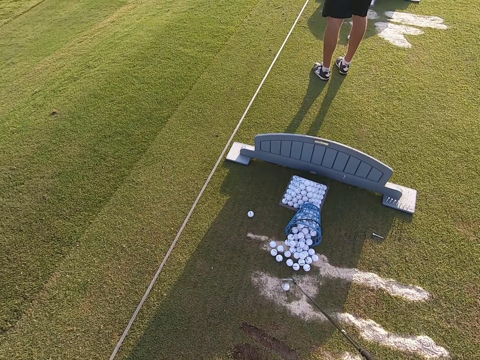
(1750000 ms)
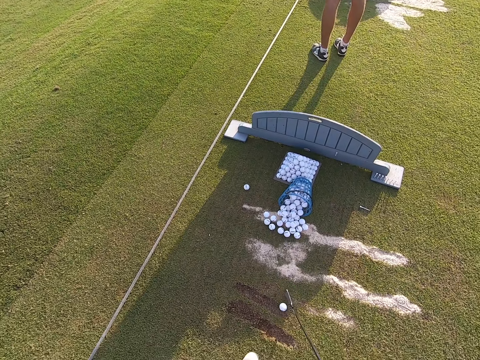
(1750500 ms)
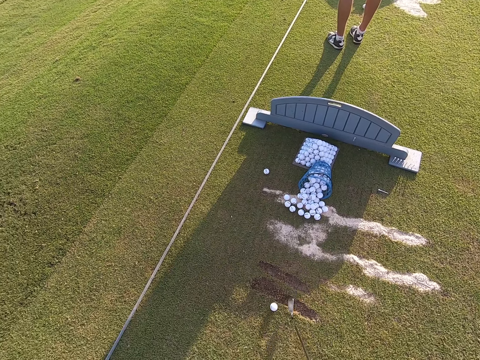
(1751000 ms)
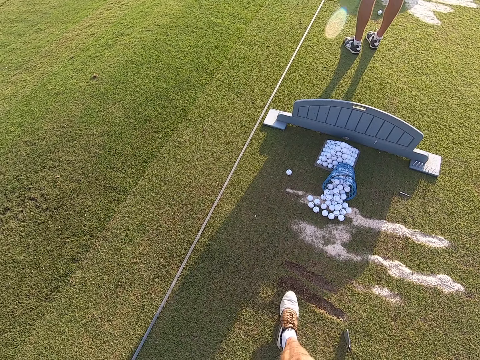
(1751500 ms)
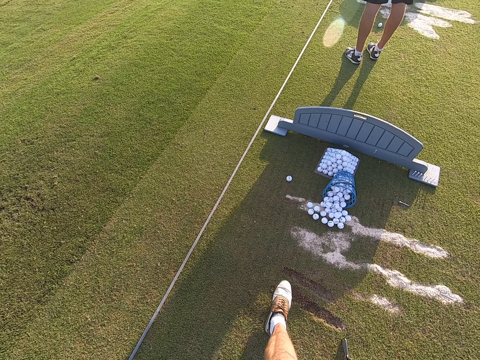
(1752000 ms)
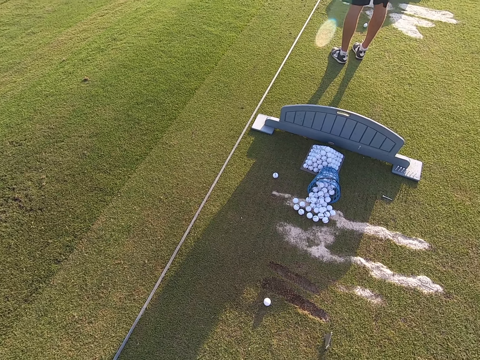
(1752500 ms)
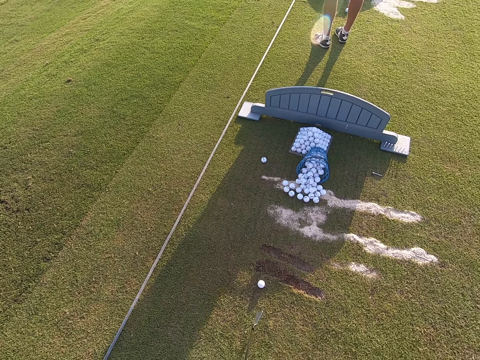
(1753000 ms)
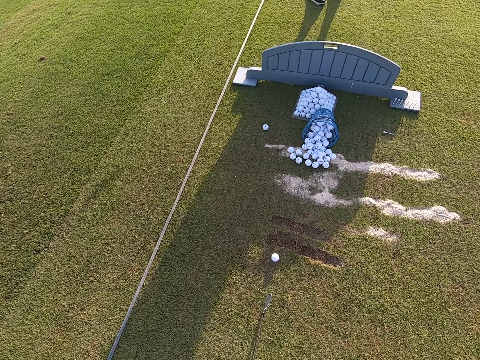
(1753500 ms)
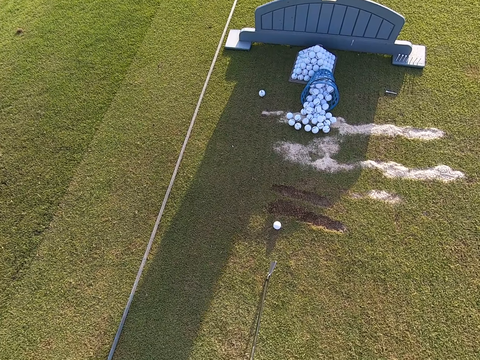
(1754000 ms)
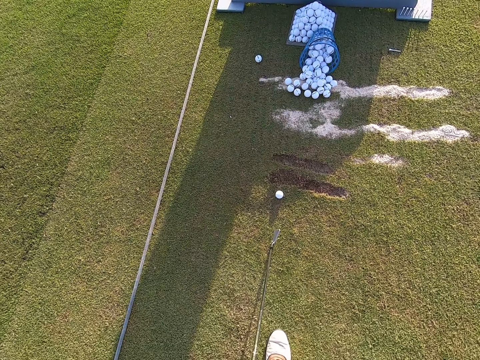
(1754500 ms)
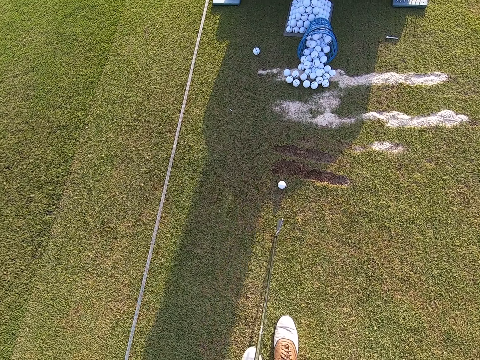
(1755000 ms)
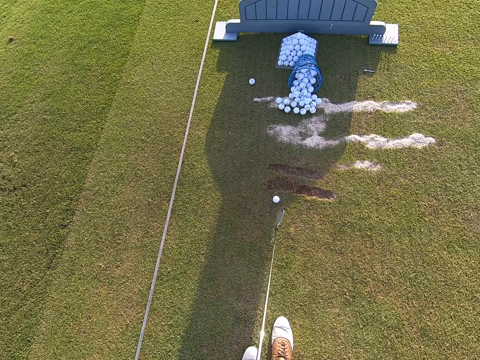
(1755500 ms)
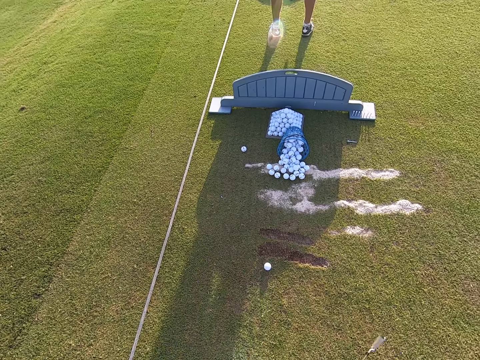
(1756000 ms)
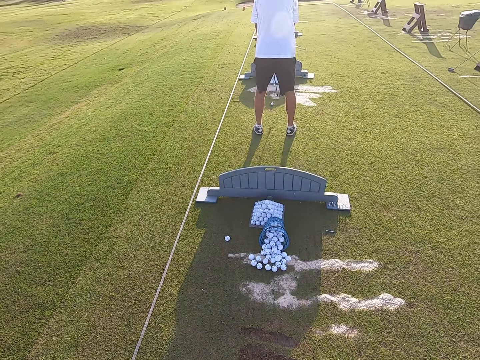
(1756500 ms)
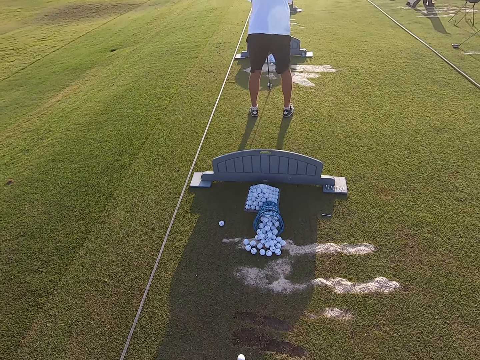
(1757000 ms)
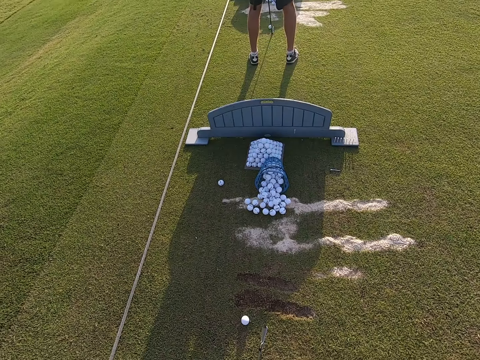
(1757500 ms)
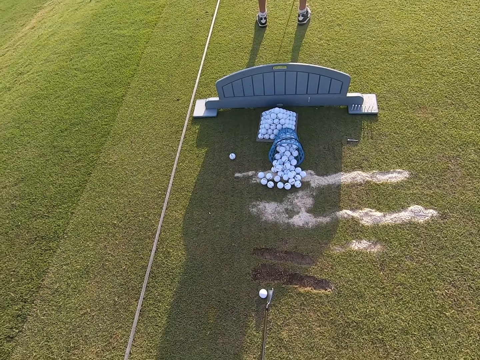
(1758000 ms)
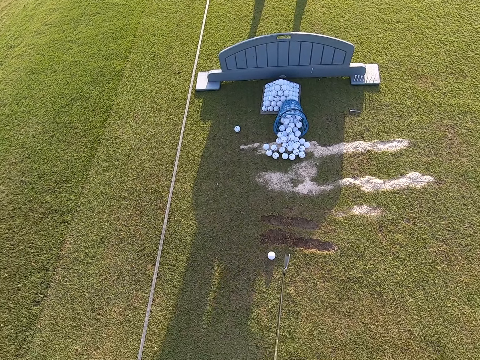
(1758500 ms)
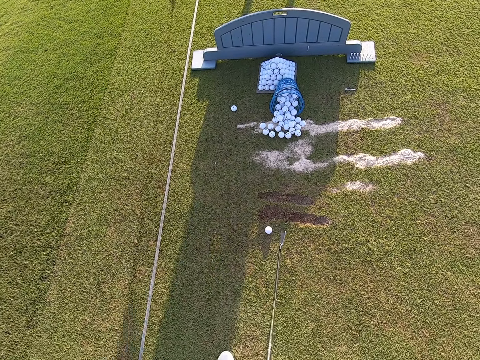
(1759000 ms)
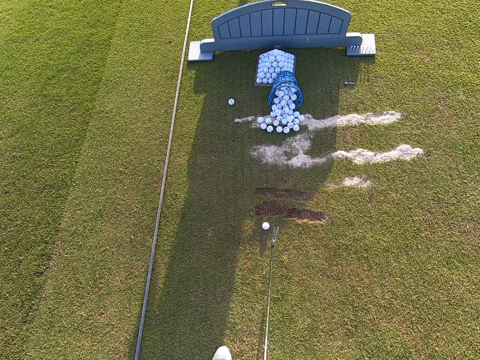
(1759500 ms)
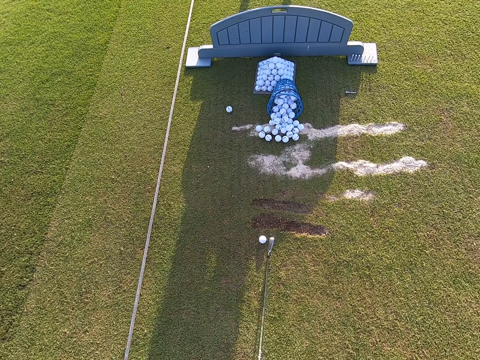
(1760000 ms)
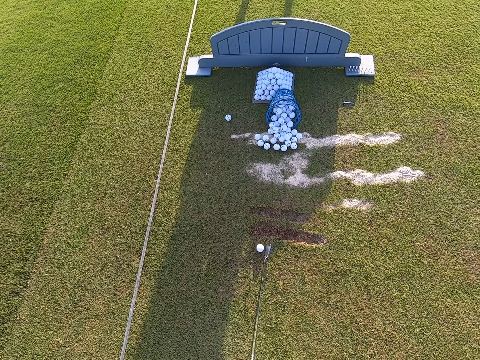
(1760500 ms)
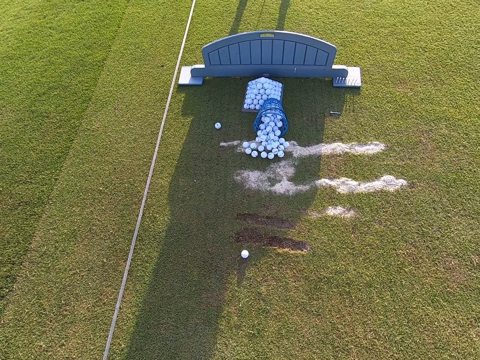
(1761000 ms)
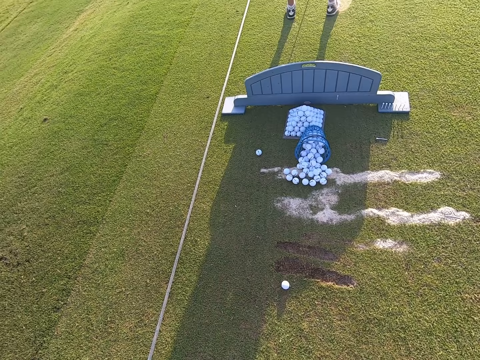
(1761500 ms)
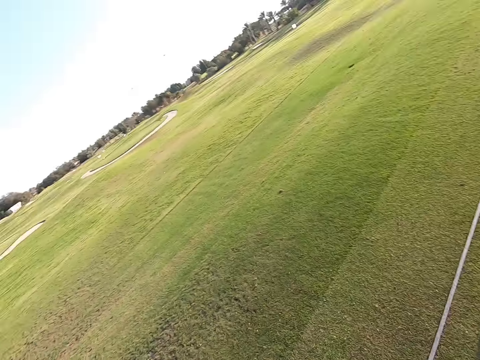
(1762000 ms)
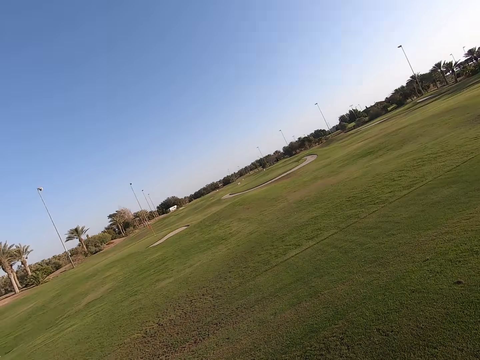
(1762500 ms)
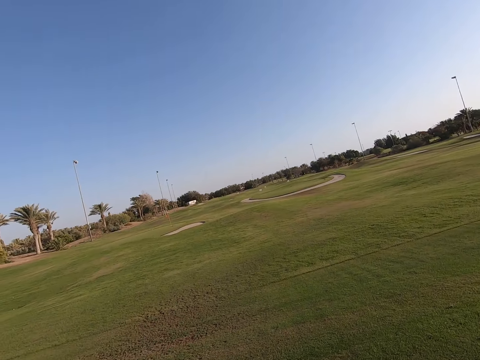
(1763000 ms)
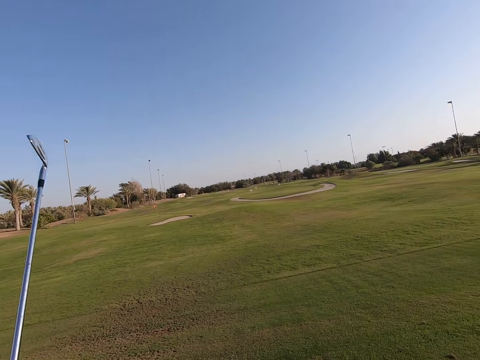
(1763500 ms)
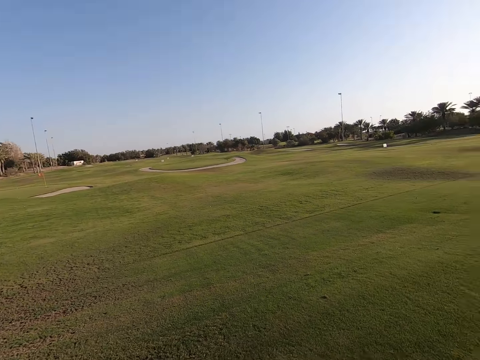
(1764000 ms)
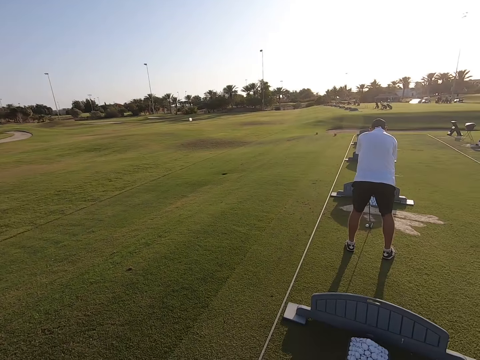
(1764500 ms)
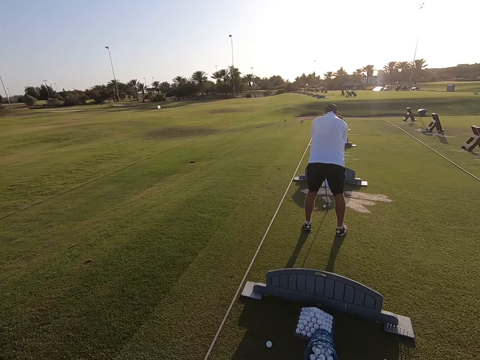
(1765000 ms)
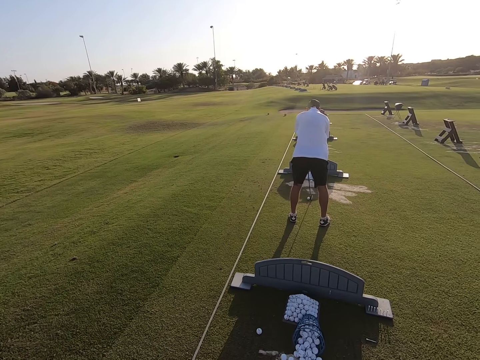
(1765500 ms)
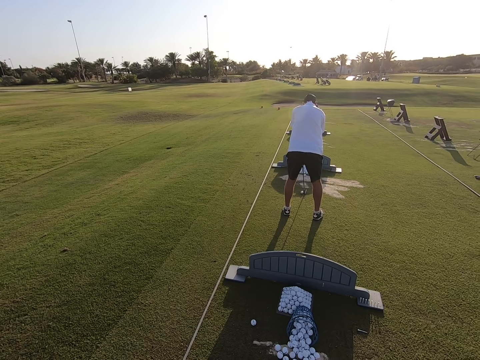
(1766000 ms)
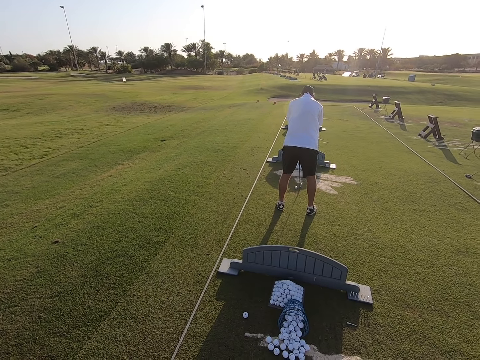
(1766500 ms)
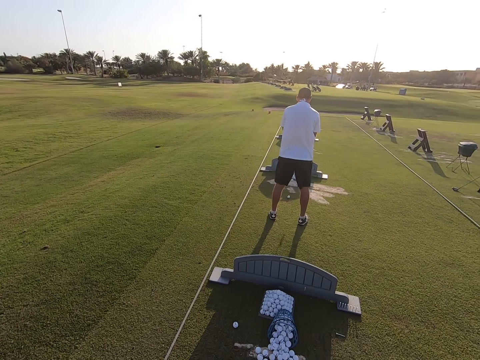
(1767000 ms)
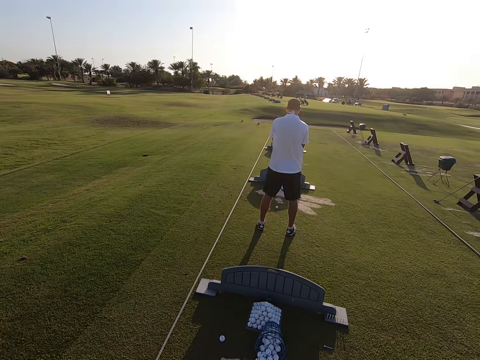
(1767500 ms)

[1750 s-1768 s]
The camera wearer picks up a golf ball with a golf stick on the ground. They roll the golf ball with feet on the ground. They play the game. They stare around the golf field.

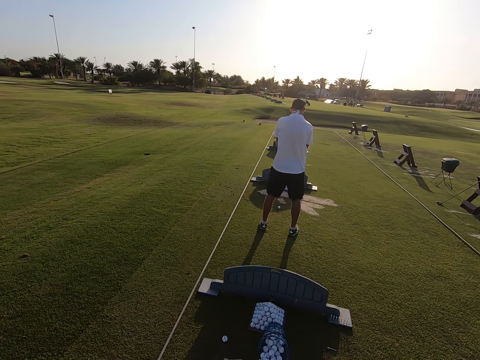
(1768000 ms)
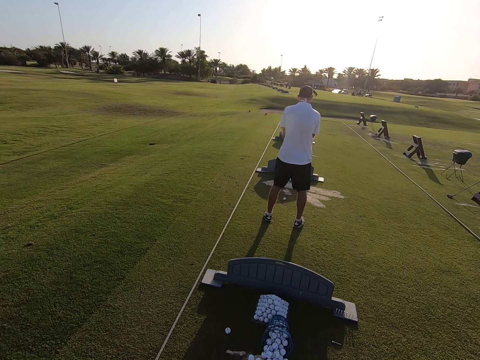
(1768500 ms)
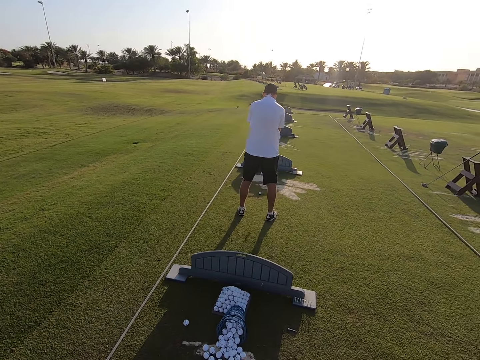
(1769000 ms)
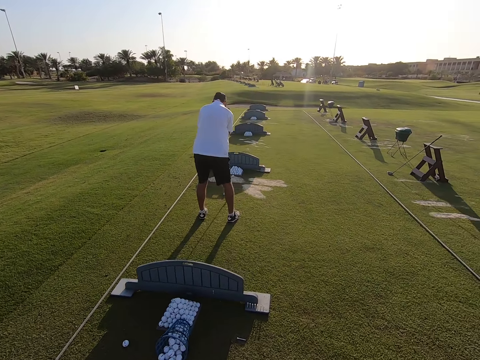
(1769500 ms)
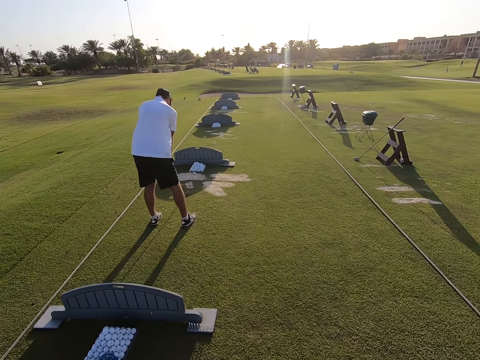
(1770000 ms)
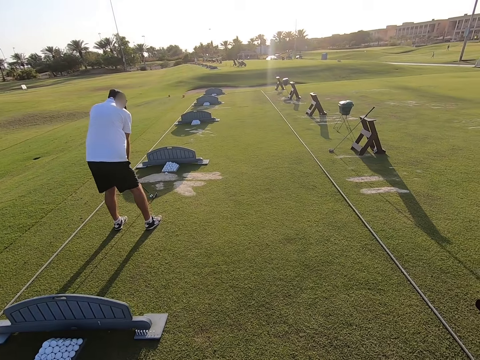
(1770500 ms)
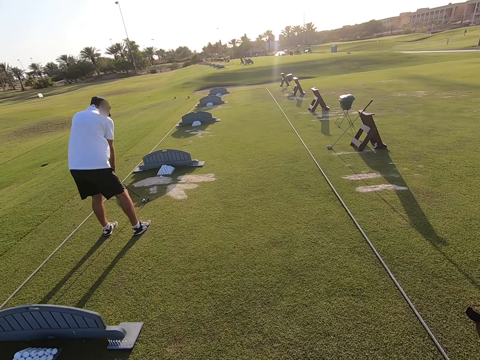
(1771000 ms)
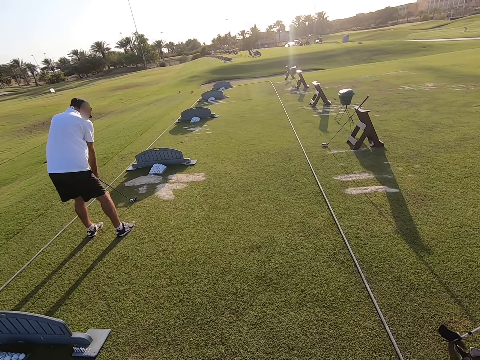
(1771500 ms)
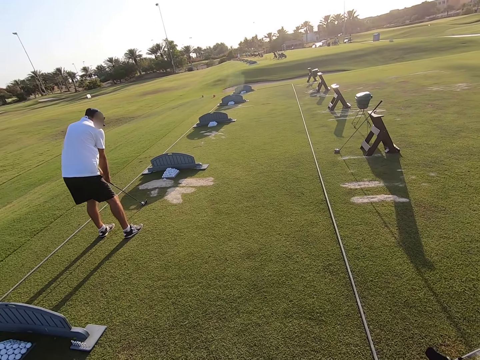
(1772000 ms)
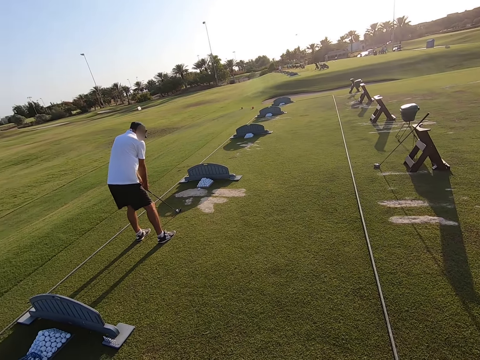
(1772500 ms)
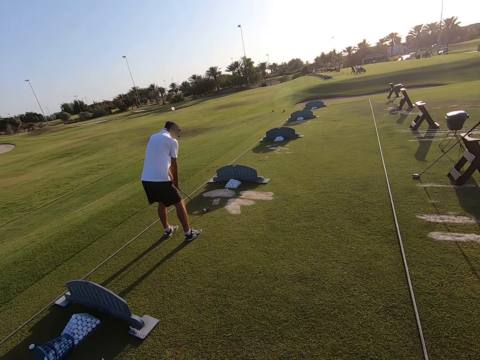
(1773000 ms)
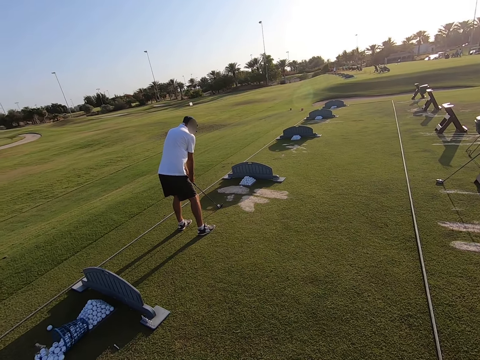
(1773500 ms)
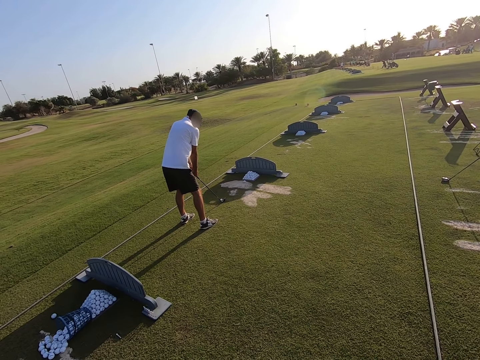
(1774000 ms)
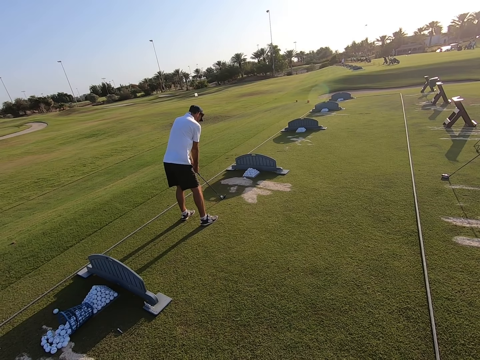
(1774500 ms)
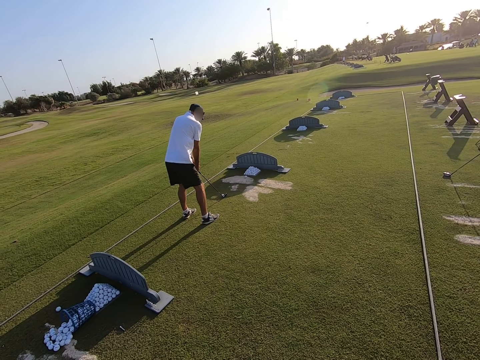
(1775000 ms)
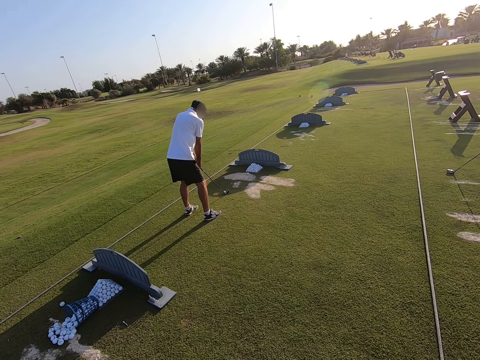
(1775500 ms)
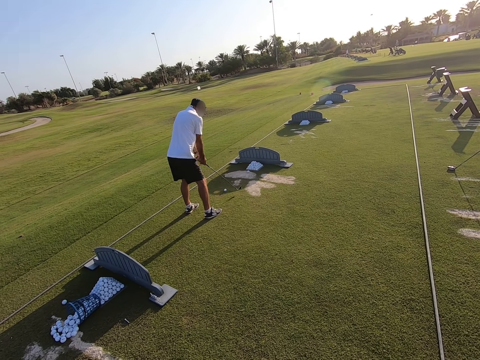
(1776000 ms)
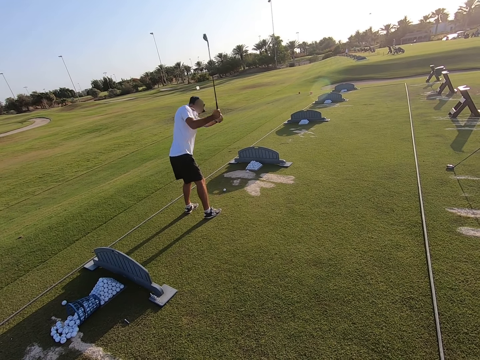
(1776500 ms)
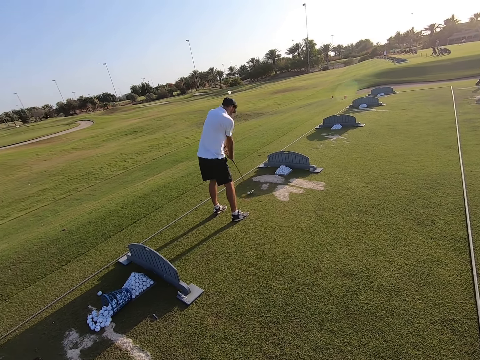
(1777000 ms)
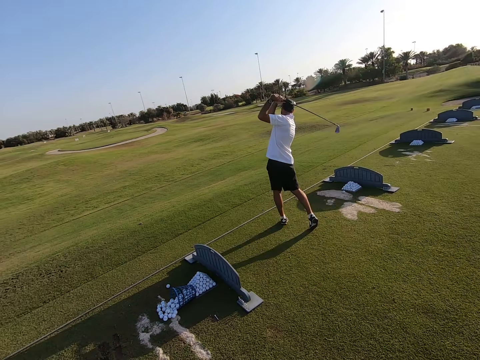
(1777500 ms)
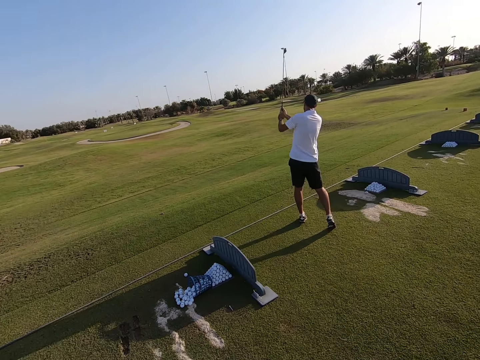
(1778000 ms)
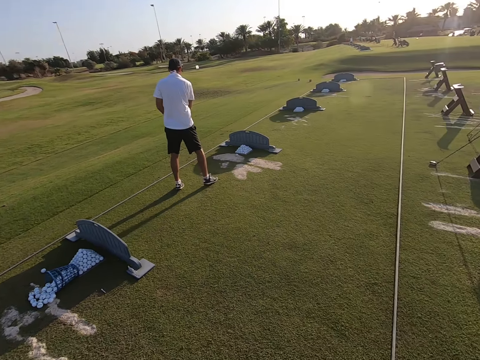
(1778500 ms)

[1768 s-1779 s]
A person positions the golf ball on the ground. The person uses the golf club to hit the golf ball, and plays the game.
